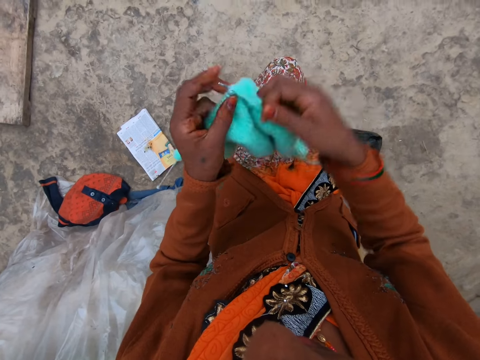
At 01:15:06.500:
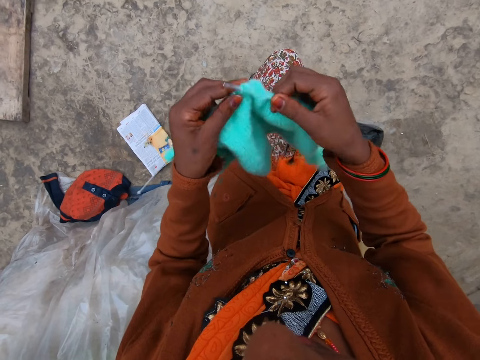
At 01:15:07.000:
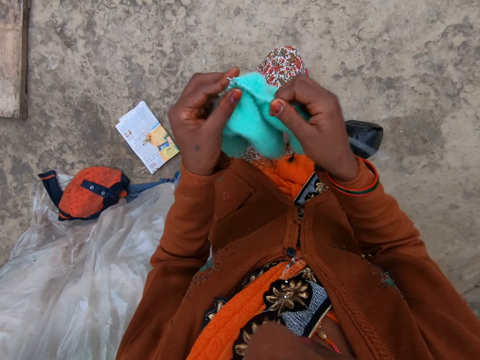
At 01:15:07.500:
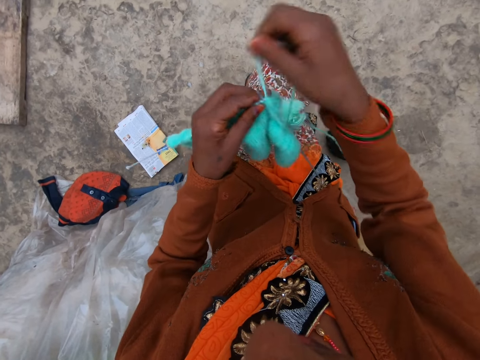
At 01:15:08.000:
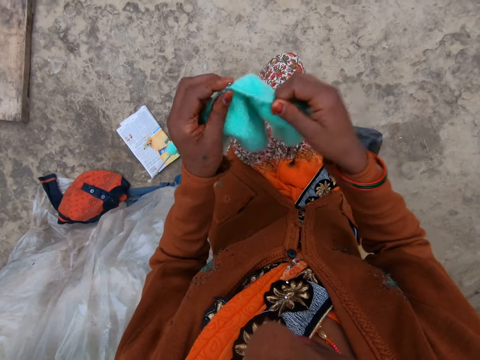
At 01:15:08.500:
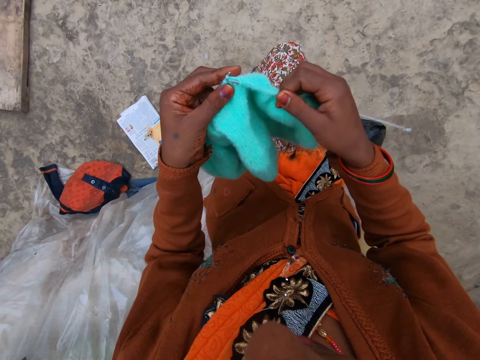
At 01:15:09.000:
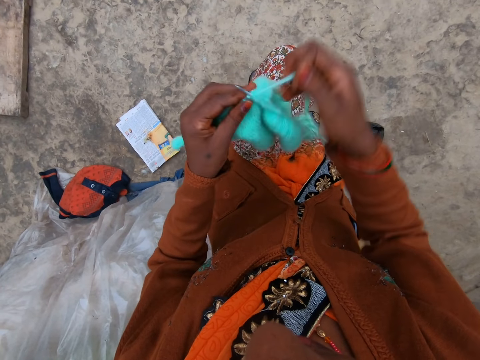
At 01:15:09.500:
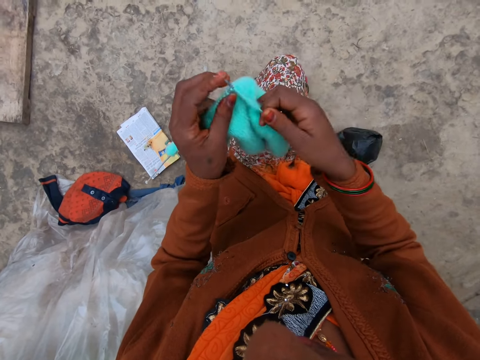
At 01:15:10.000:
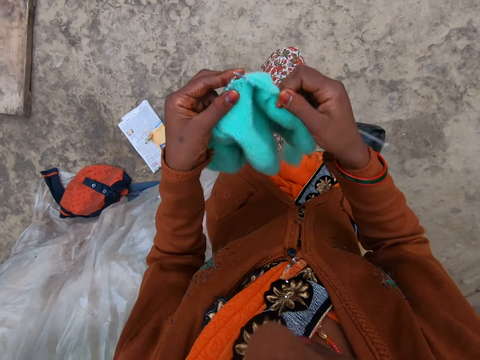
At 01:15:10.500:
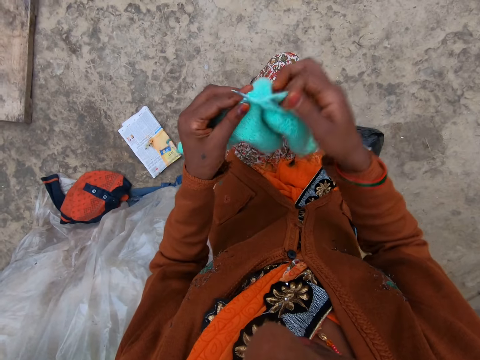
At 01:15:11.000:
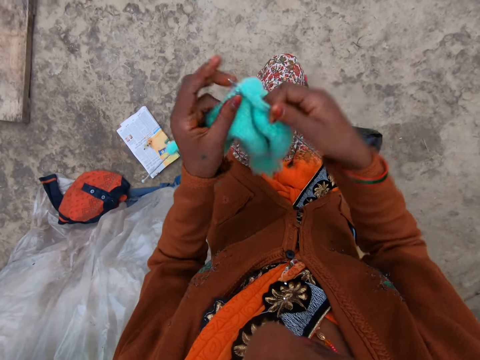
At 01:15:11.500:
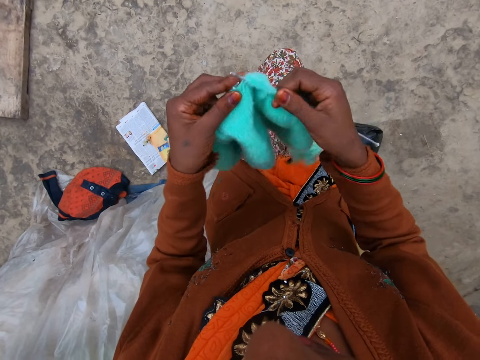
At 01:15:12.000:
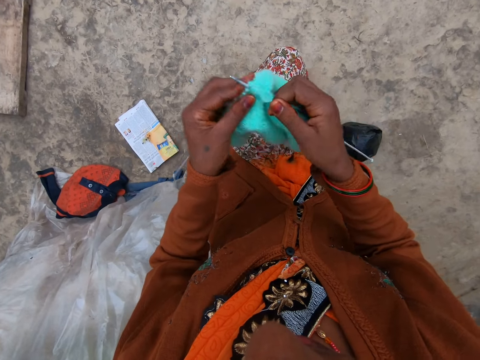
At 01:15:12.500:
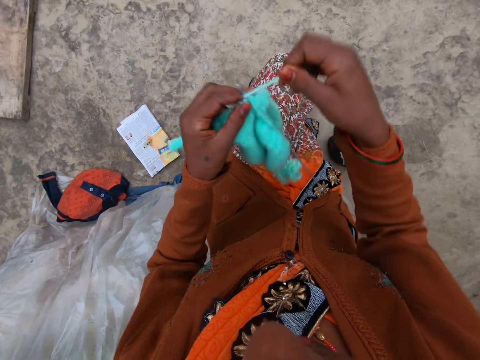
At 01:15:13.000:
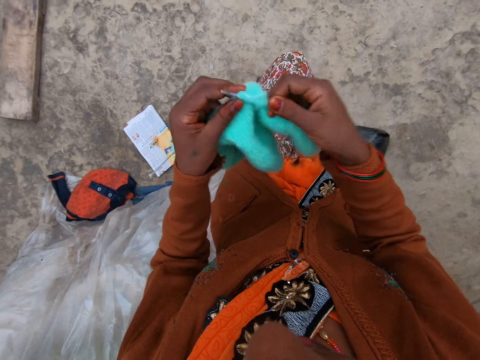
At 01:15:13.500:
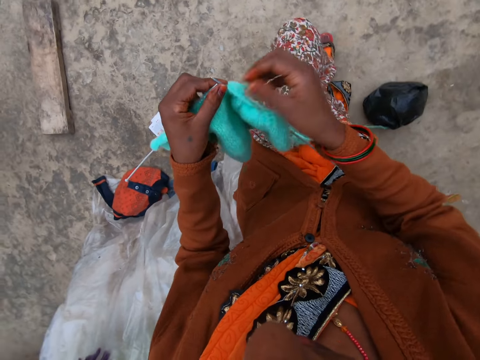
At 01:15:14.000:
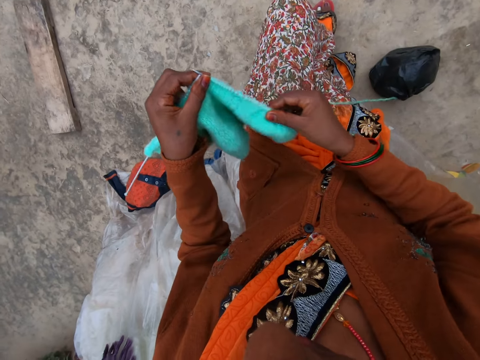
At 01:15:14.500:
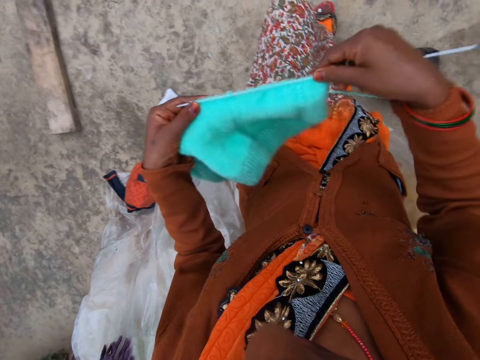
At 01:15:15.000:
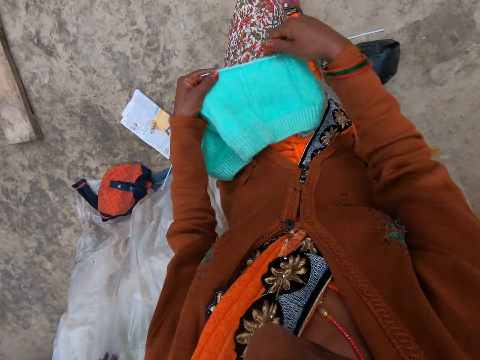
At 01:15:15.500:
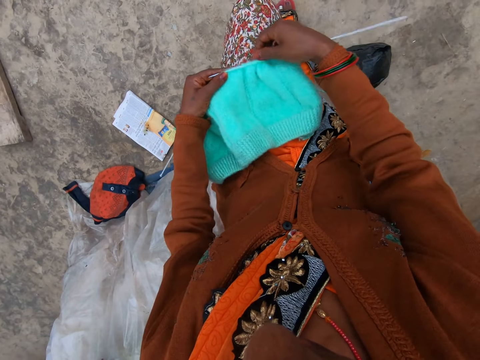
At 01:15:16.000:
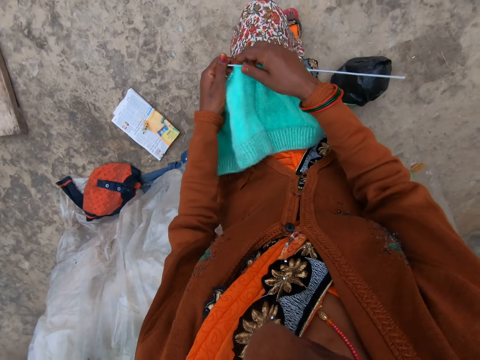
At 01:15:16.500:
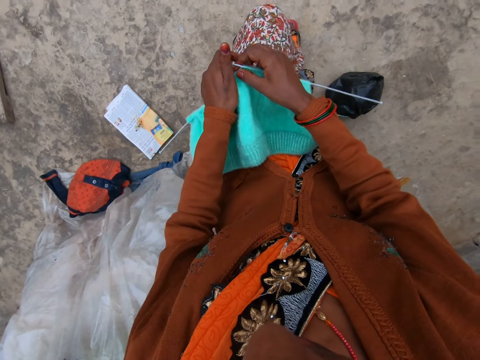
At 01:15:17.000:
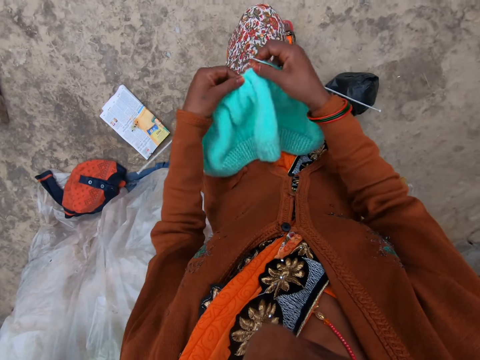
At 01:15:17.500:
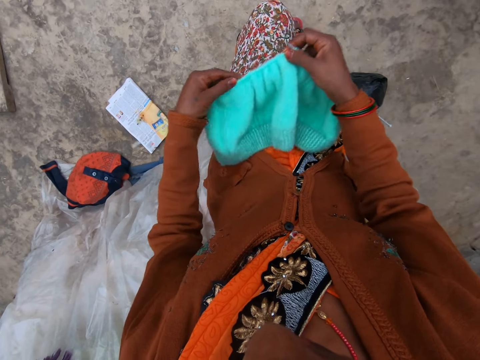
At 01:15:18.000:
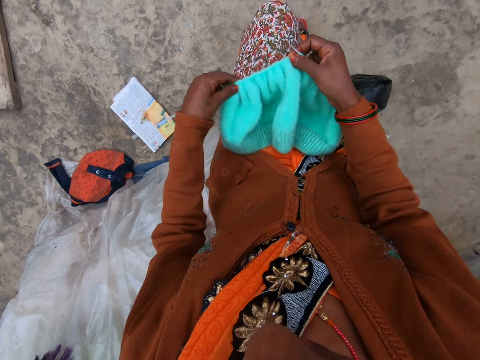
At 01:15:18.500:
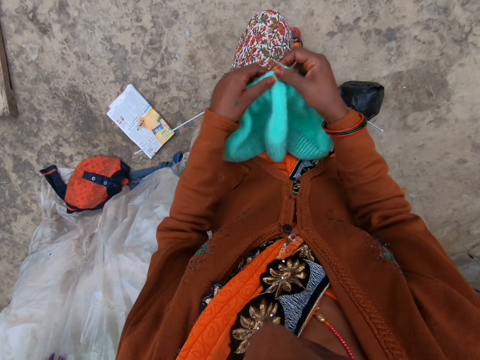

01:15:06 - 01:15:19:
The camera wearer coils a knitting thread on a knitting needle. She knits a piece of fabric with the knitting needle. She coils the knitting thread on the knitting needle. She knits the piece of fabric with the knitting needle. She coils the knitting thread on the knitting needle. She knits the piece of fabric with the knitting needle. She coils the knitting thread on the knitting needle. She knits the piece of fabric with the knitting needle. She coils the knitting thread on the knitting needle. She knits the piece of fabric with the knitting needle. She adjusts a knitted fabric on the knitting needle. She puts down the knitted fabric on her lap. She adjusts the knitted fabric on the knitting needle.

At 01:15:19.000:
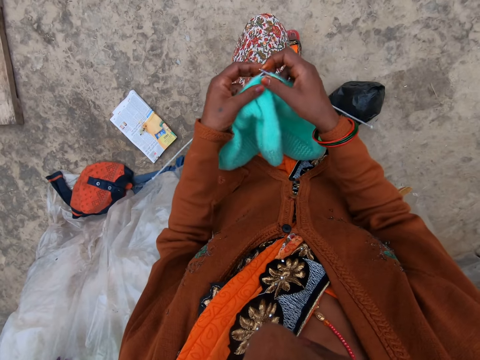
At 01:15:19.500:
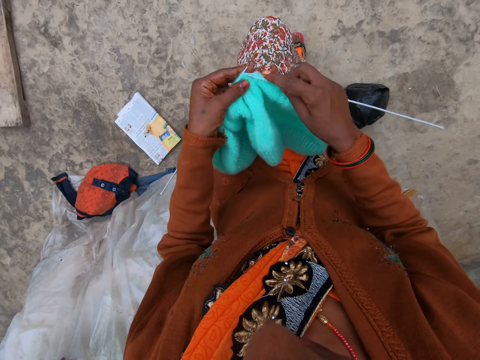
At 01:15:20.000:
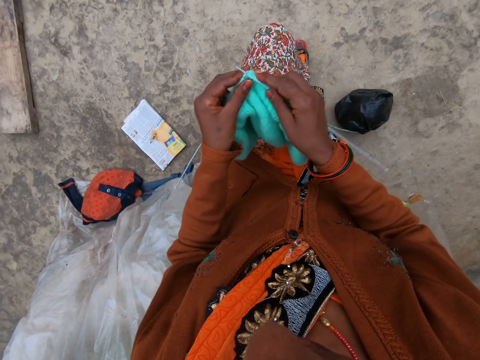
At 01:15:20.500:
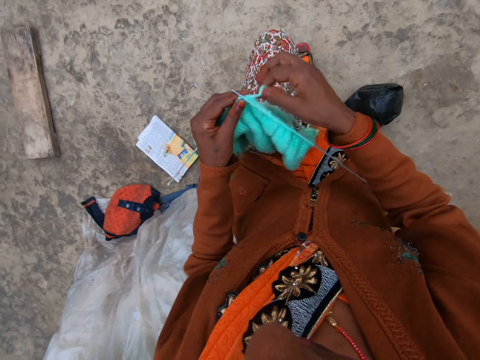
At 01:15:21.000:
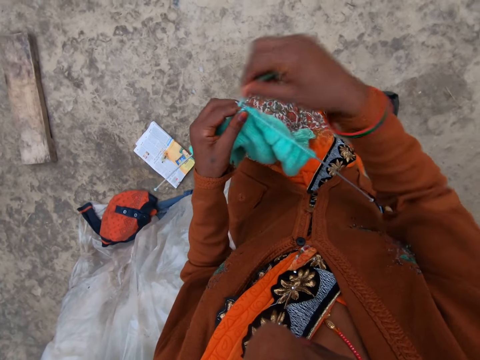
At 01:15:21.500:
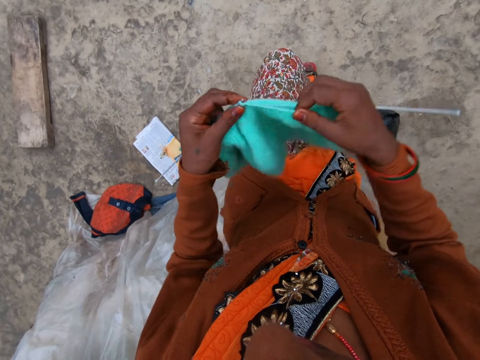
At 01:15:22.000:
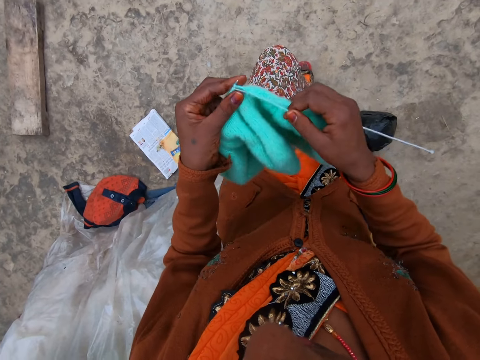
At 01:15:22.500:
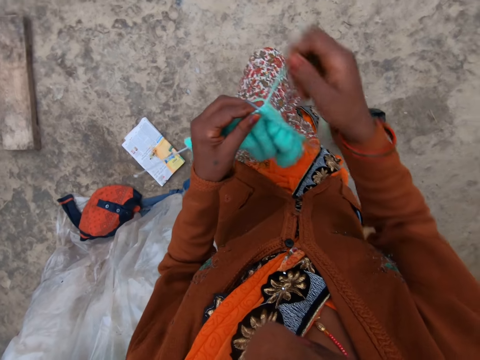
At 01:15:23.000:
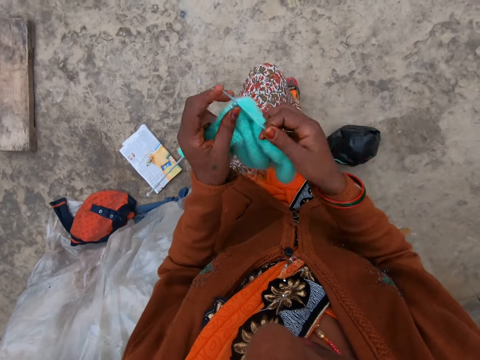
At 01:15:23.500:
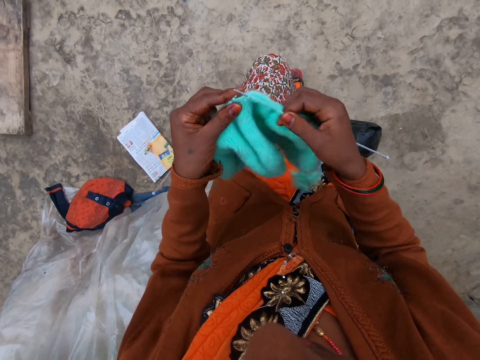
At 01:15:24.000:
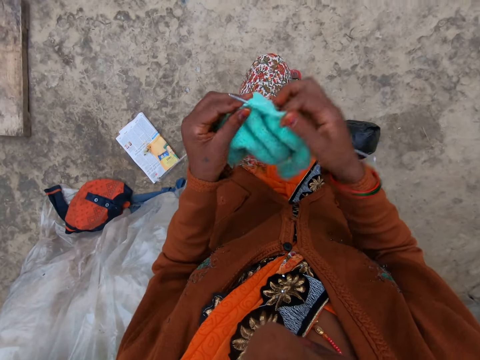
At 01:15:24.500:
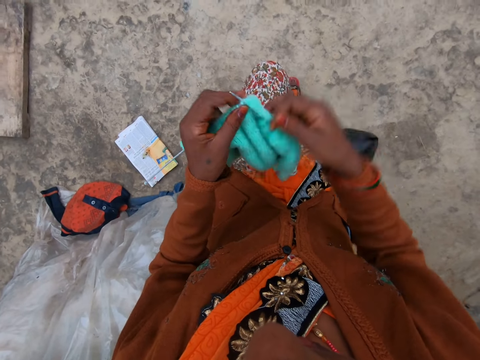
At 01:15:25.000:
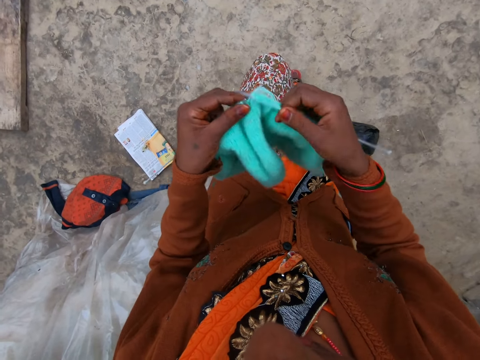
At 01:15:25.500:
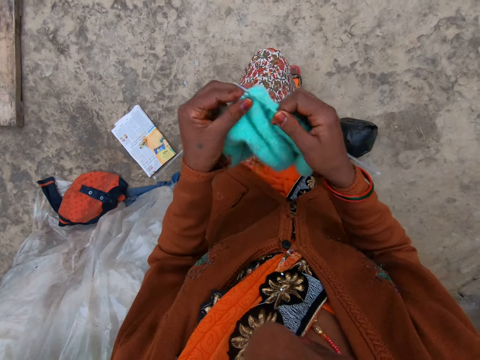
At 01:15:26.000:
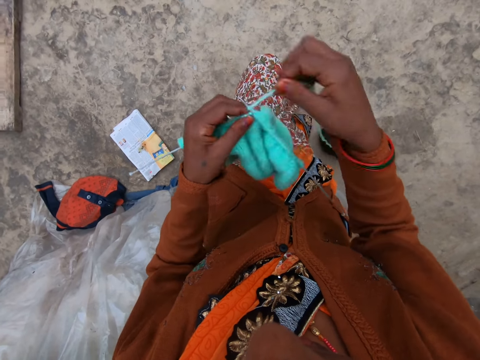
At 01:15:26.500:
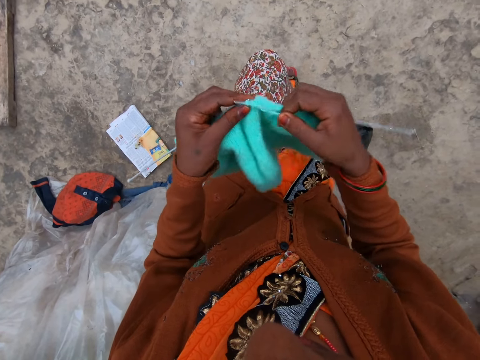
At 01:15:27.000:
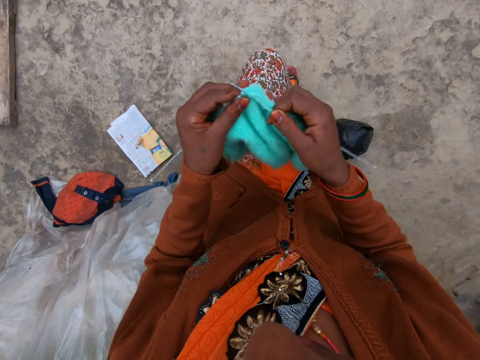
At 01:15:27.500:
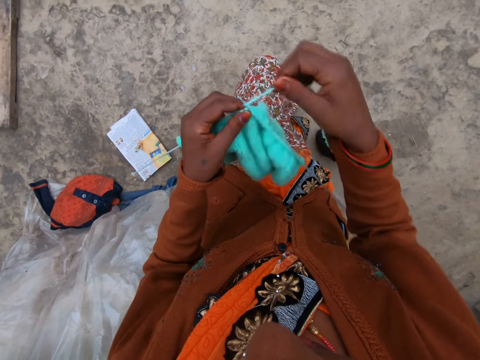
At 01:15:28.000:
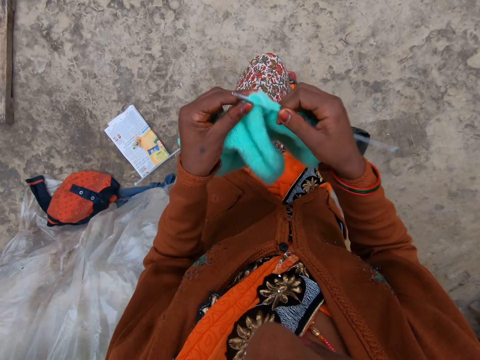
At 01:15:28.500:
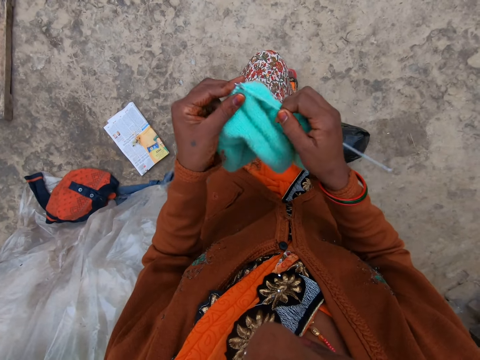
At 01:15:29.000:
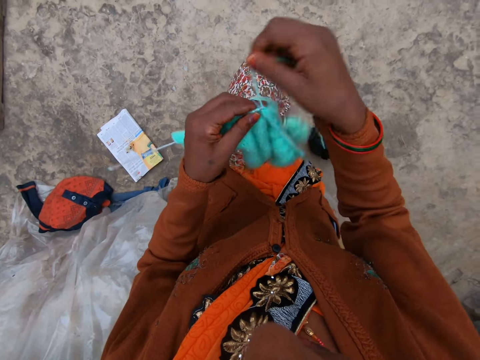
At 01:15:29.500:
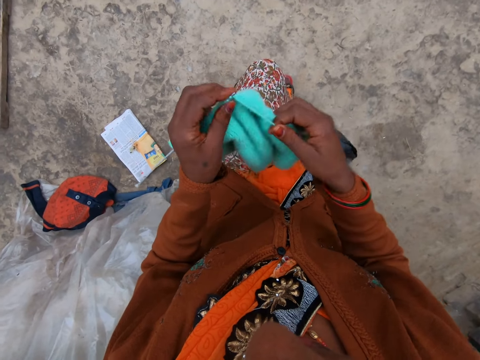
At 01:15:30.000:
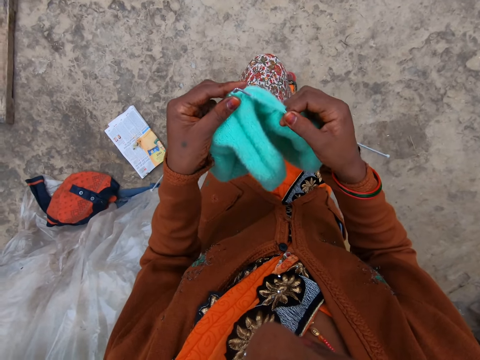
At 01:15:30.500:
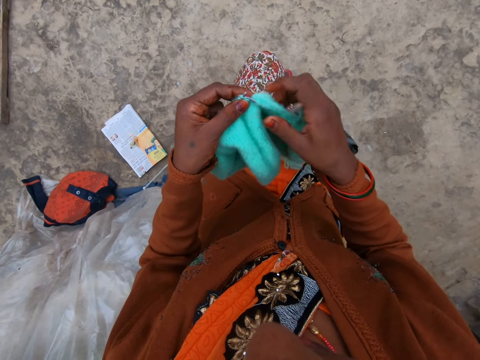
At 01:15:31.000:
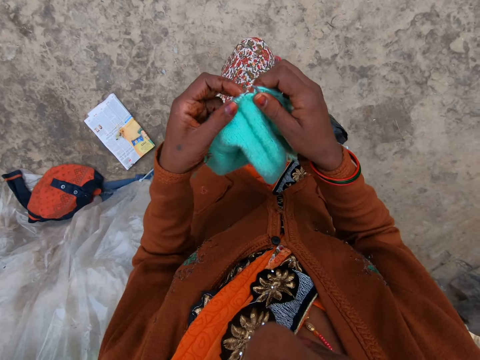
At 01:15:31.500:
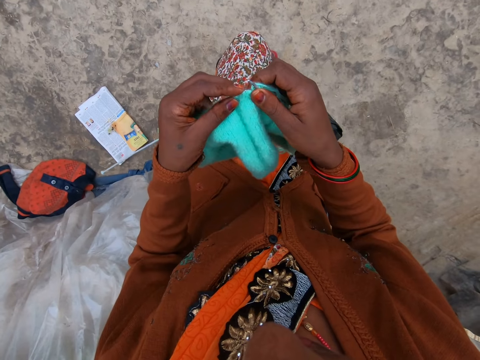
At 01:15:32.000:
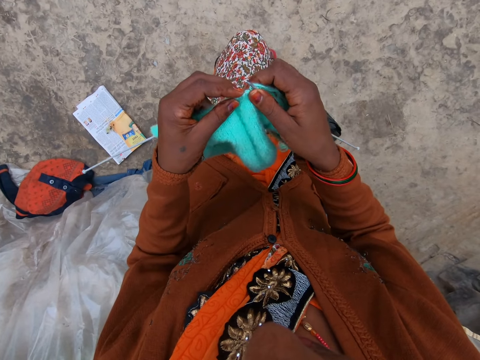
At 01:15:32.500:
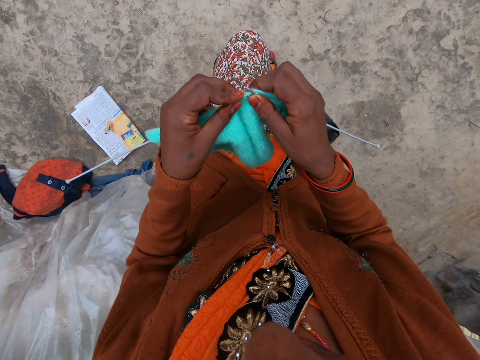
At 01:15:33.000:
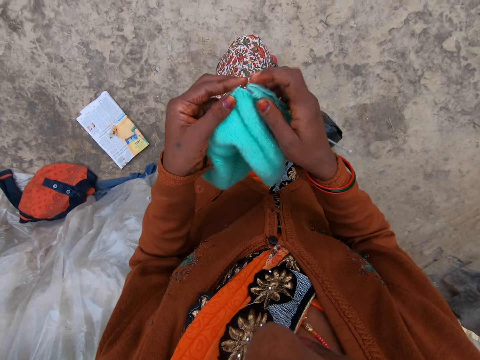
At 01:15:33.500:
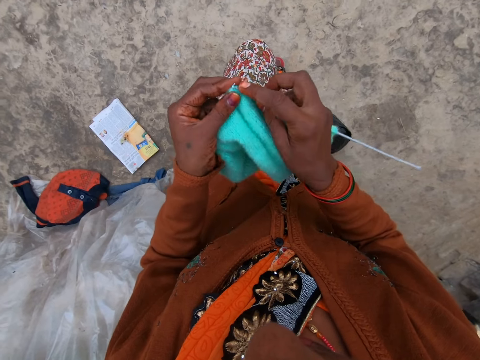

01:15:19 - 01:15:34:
The camera wearer knits a piece of fabric with a knitting needle. They coil a knitting thread on the knitting needle. They knit the piece of fabric with the knitting needle. They coil the knitting thread on the knitting needle. They knit the piece of fabric with the knitting needle. They coil the knitting thread on the knitting needle. They knit the piece of fabric with the knitting needle. They coil the knitting thread on the knitting needle. They knit the piece of fabric with the knitting needle. They coil the knitting thread on the knitting needle. They knit the piece of fabric with the knitting needle. They coil the knitting thread on the knitting needle. They knit the piece of fabric with the knitting needle. They adjust the knitted fabric on the knitting needle.
